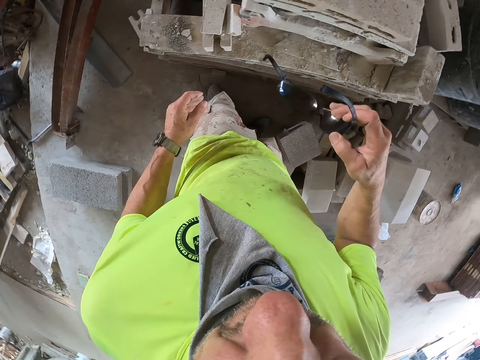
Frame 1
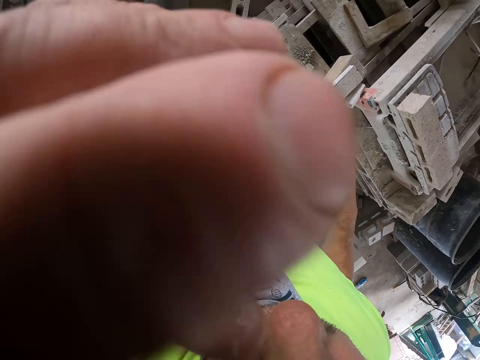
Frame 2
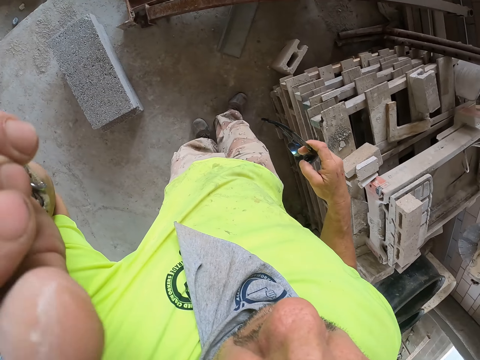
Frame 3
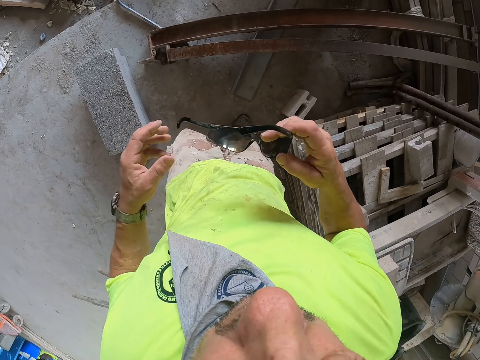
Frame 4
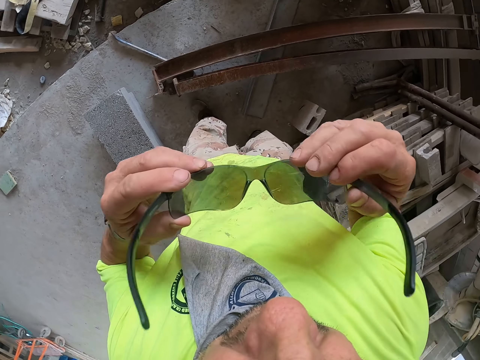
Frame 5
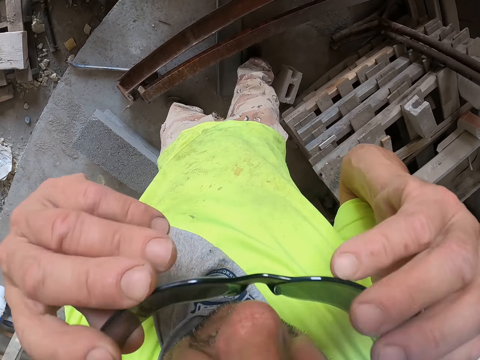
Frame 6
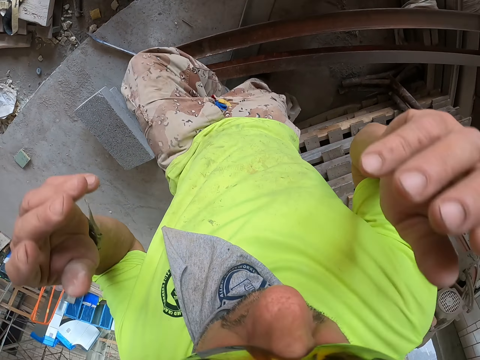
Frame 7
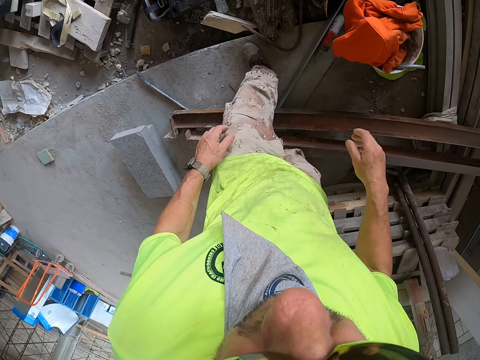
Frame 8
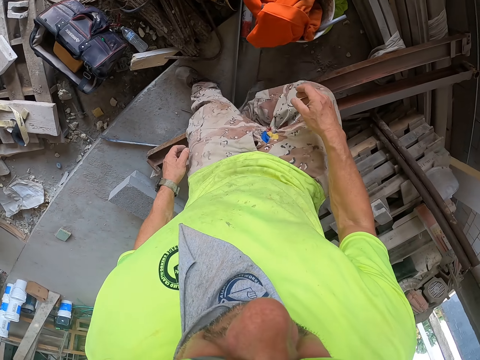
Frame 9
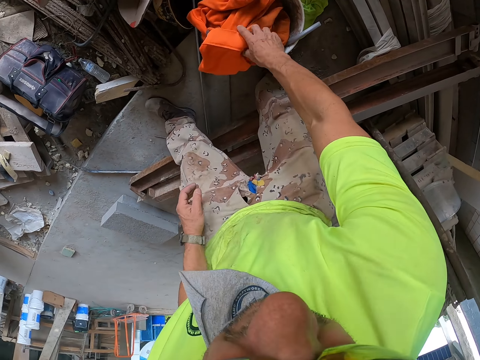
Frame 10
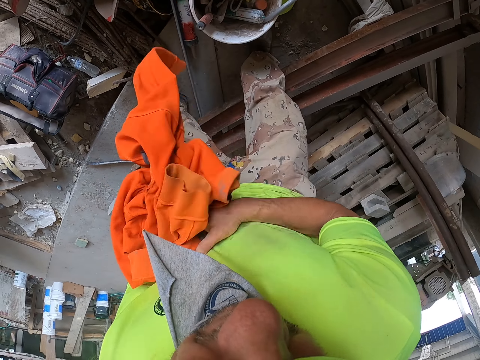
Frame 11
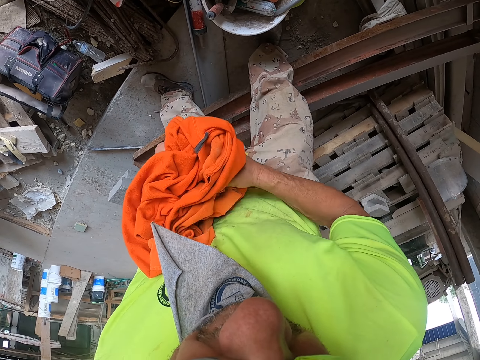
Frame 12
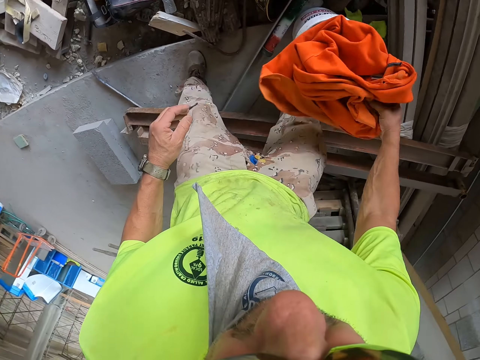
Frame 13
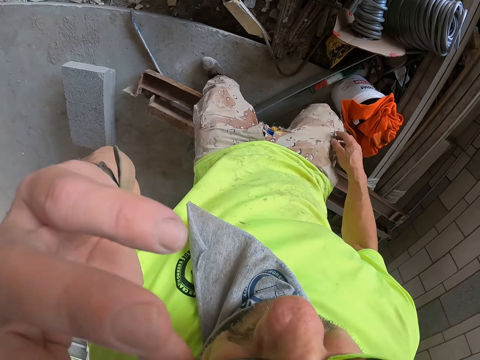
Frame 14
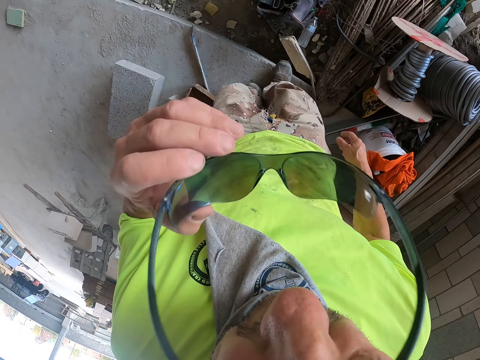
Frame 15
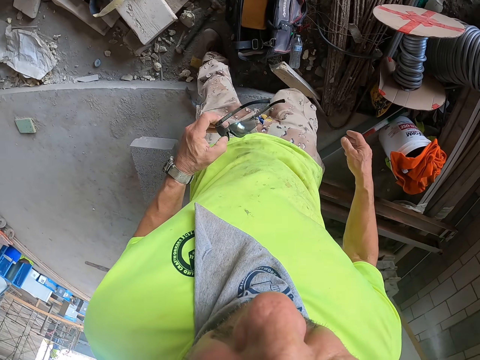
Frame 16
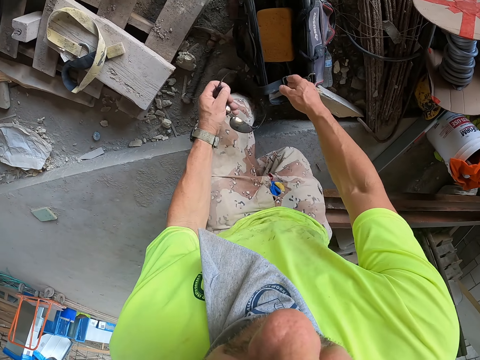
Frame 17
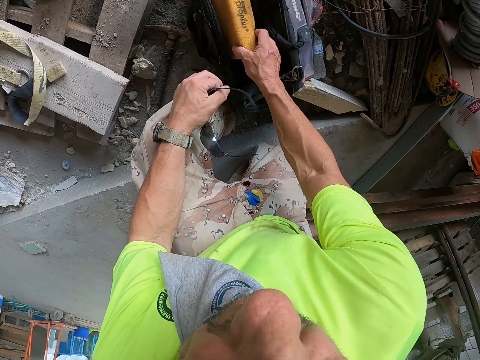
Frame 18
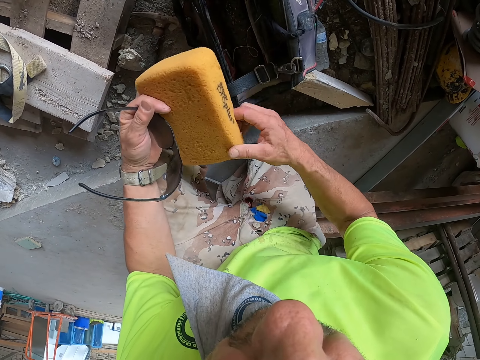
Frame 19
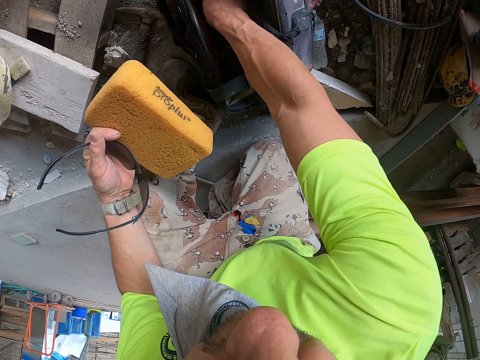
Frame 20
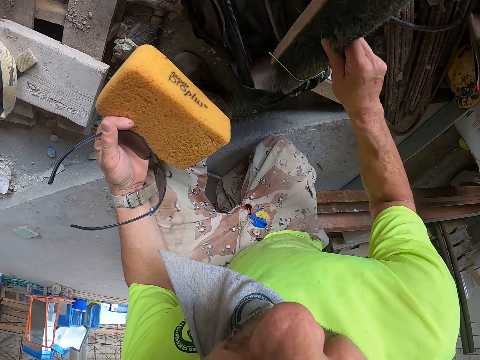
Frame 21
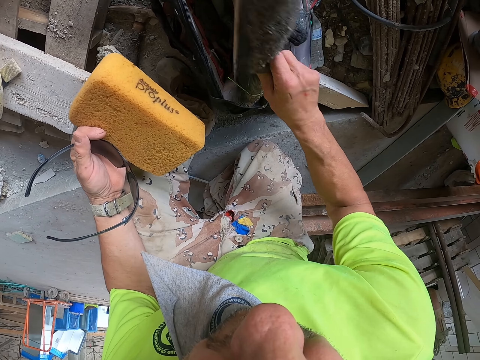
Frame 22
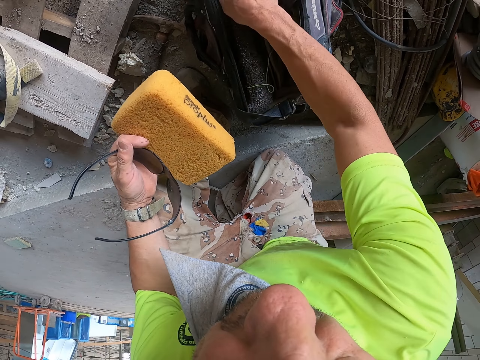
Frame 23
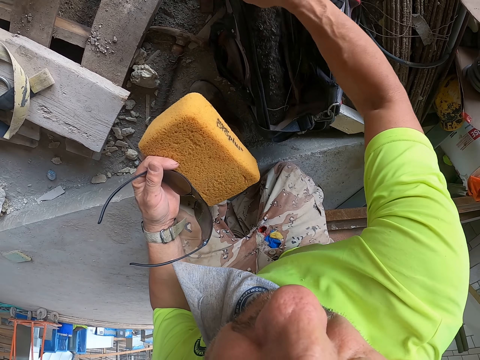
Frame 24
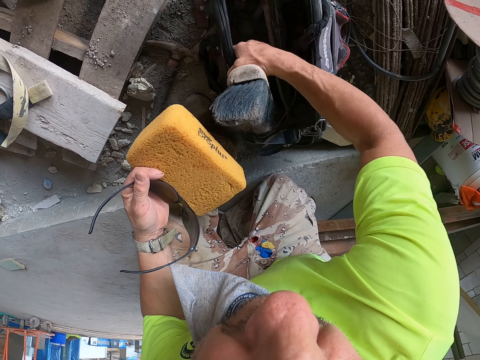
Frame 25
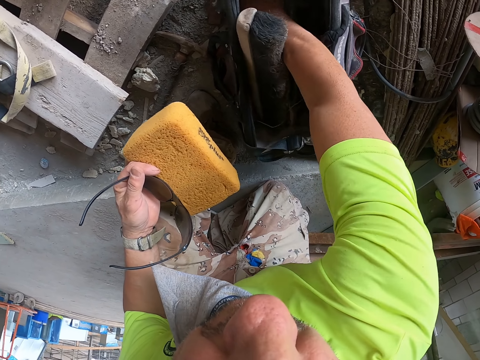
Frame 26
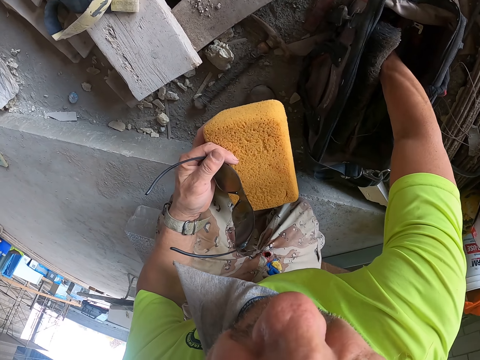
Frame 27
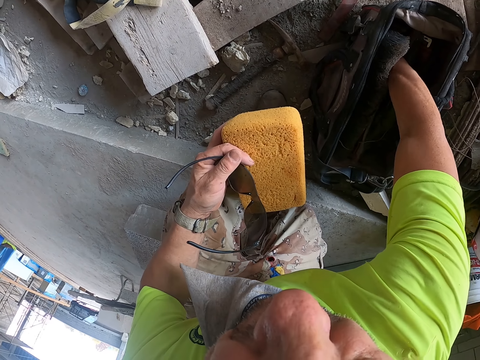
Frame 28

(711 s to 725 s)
The camera wearer lifts his hand. He puts down his hand. He holds the glasses with both hands. He wears the glasses. He walks around the construction site. He picks the cloth with the hand. He holds the cloth with both hands. He drops the cloth in the bucket. He lifts his hand. He removes the glasses. He holds the glasses. He picks a sponge from the bag. He holds the sponge. He places the sponge on the other hand. He holds the sponge with the other hand. He removes a brush from the bag. He holds the brush. He places the brush in the bag.

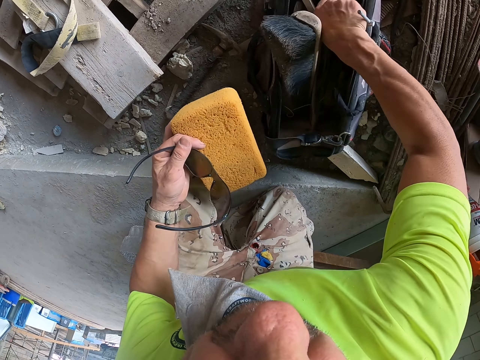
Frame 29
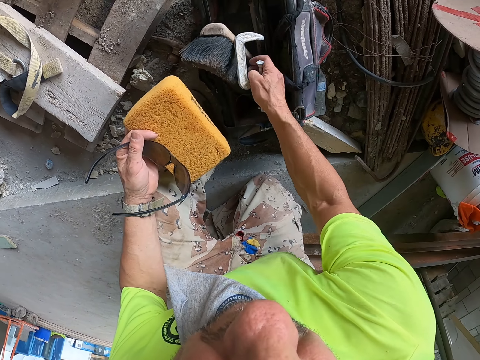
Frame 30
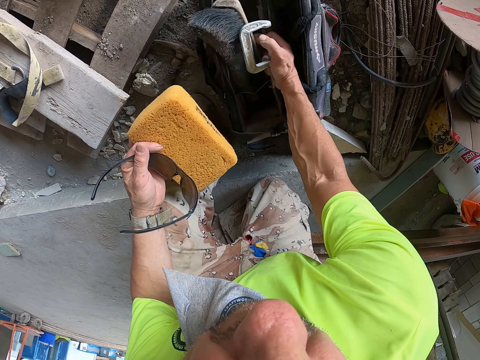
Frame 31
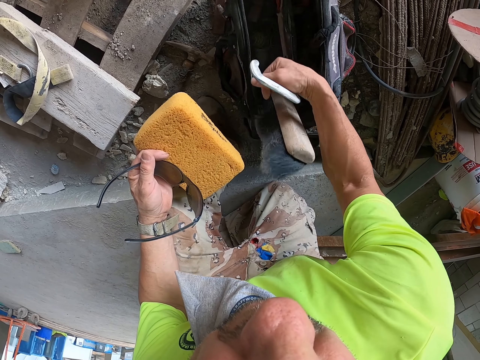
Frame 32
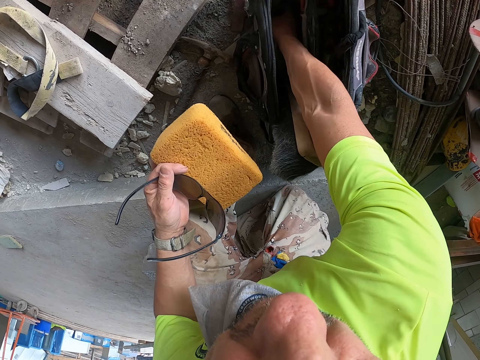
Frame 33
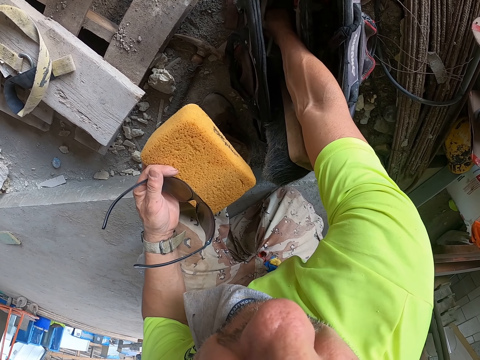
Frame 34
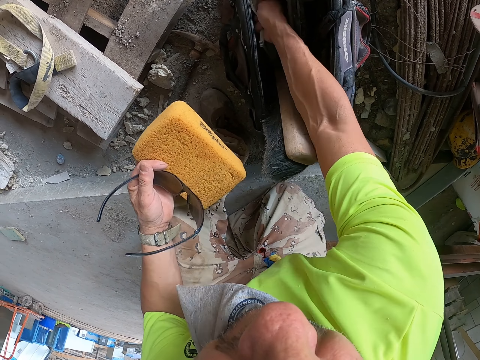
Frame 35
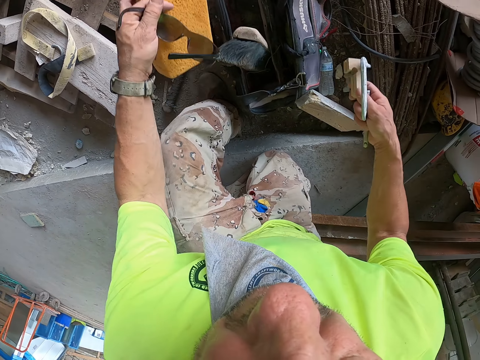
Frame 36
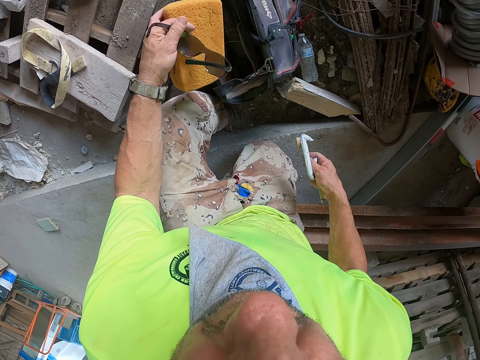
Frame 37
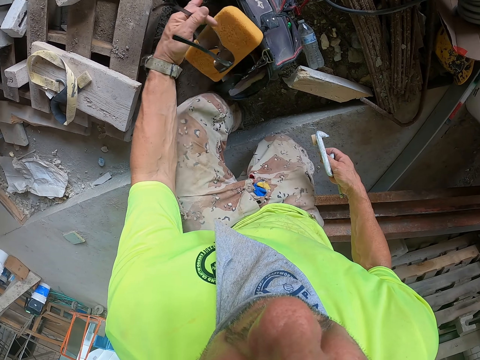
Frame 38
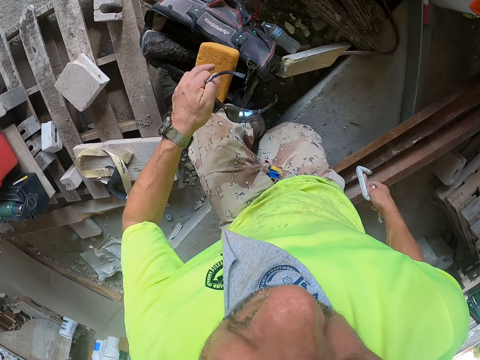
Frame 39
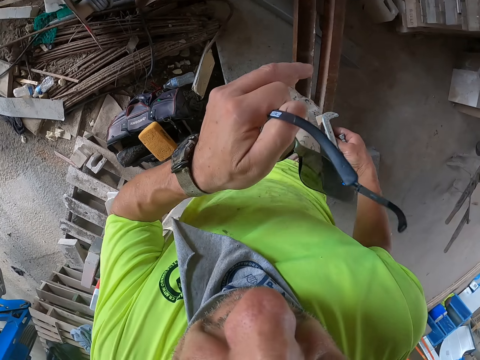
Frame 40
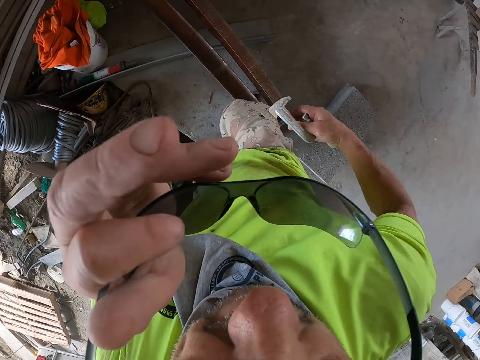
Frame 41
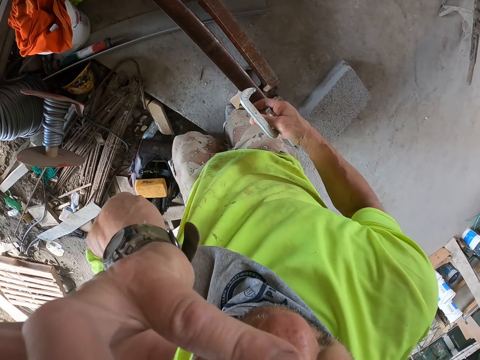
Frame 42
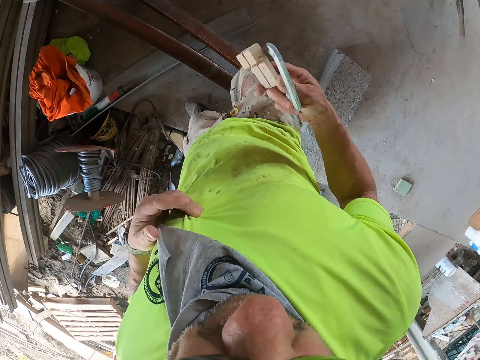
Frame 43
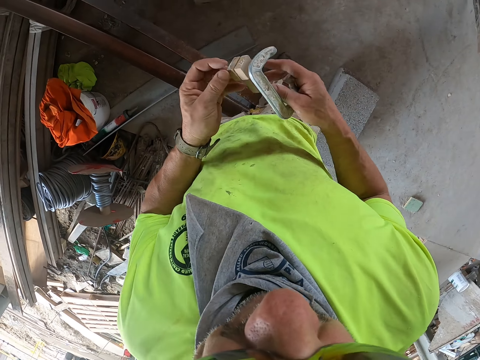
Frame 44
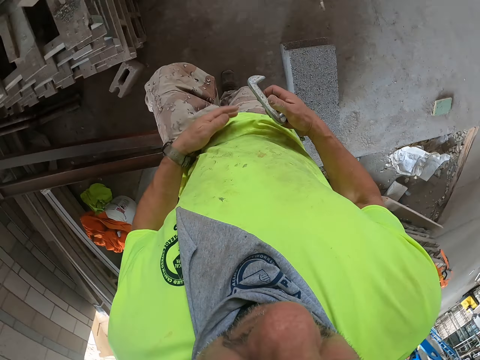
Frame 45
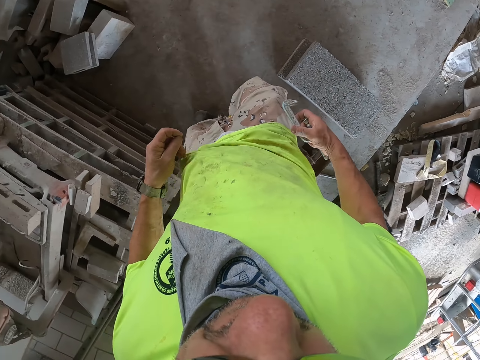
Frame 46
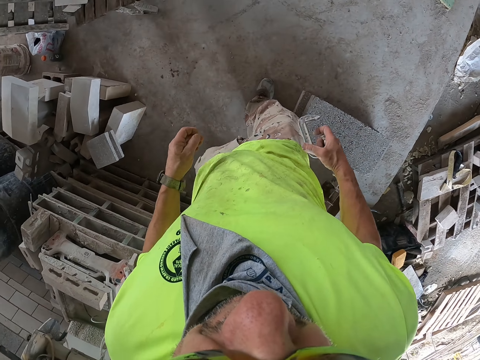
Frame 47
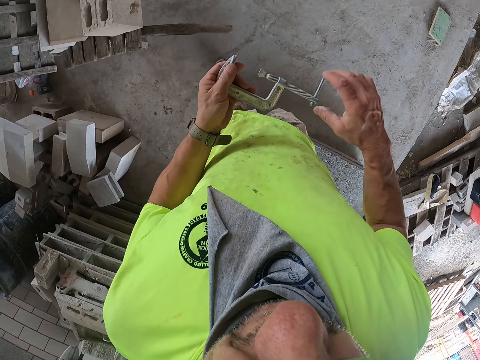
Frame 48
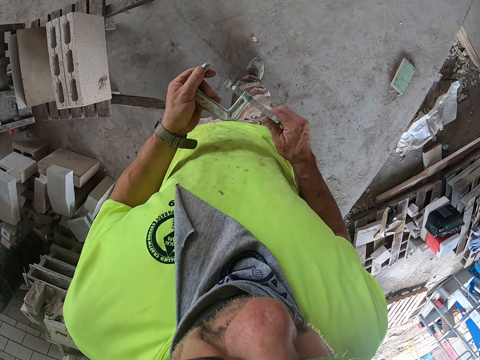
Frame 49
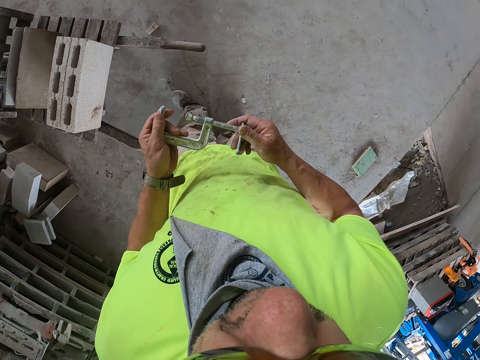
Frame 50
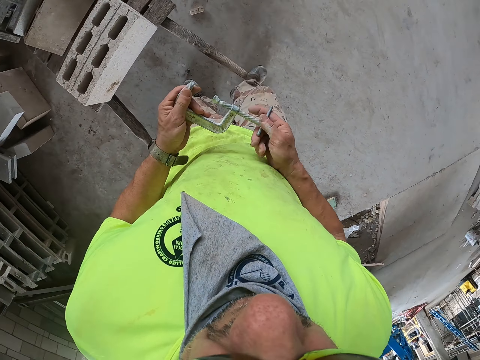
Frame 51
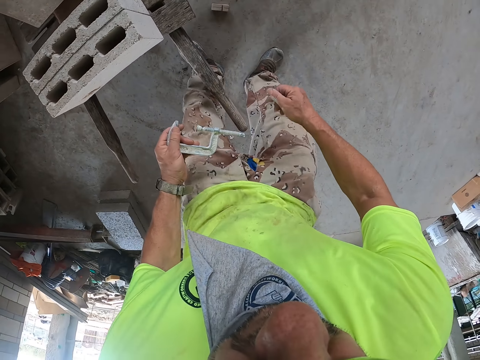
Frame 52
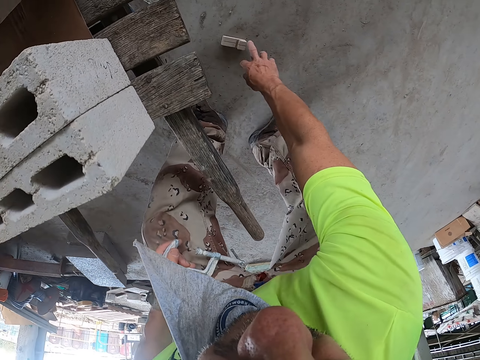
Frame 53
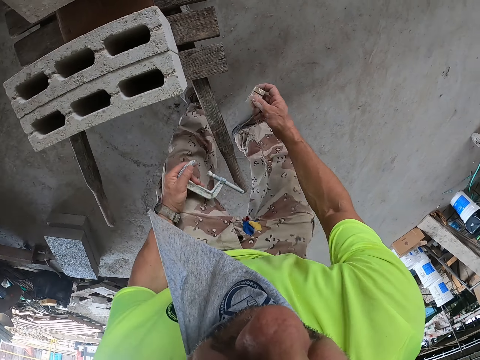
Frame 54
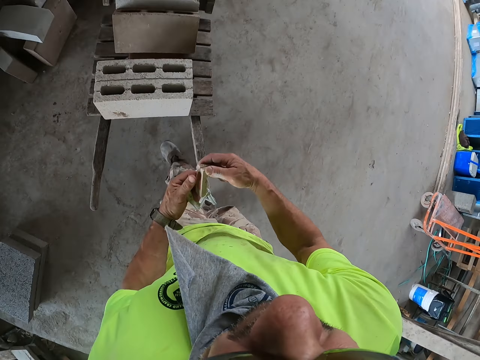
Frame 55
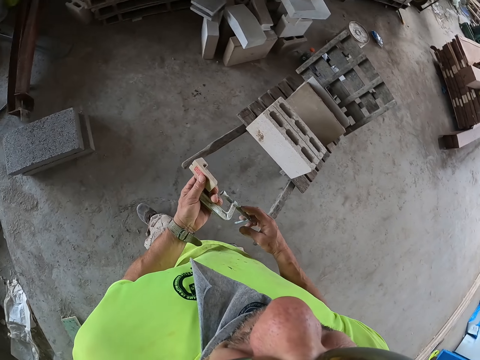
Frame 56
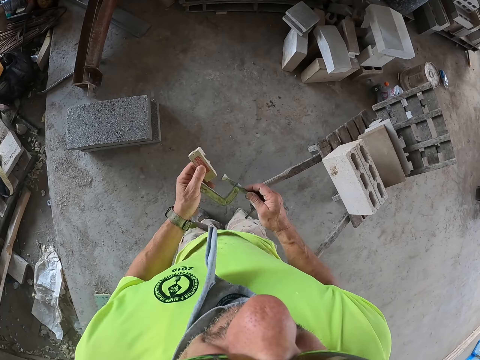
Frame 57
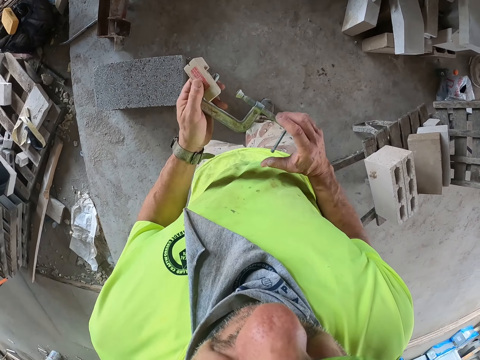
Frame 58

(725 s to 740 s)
The camera wearer picks a G clamp from the bag. He moves the brush in the bag. He picks wood from the bag. He holds the wood. He places the sponge on the bag. He wears the glasses. He walks around the construction site. He wipes his hand on the shirt. He drops the wood on the floor. He walks around the construction site. He wipes his hand on the shirt. He places the G clamp on the other hand. He rotates the handle. He walks towards the brick. He fixes the G clamp to the wood. He picks the wood. He holds the wood with the other hand.
